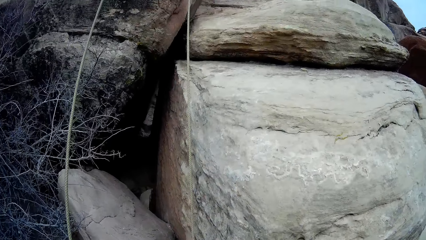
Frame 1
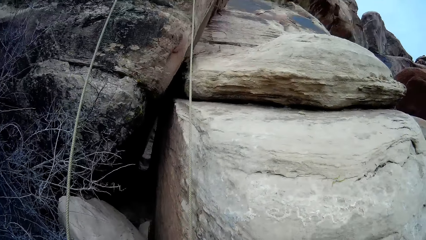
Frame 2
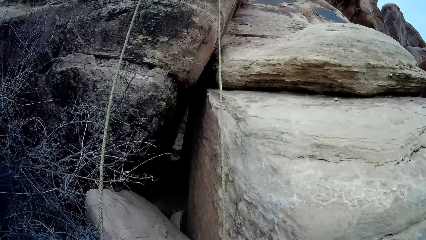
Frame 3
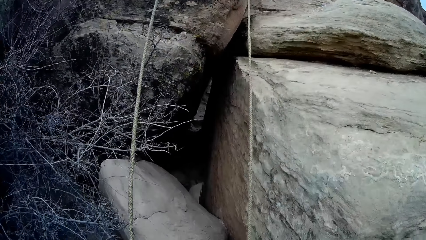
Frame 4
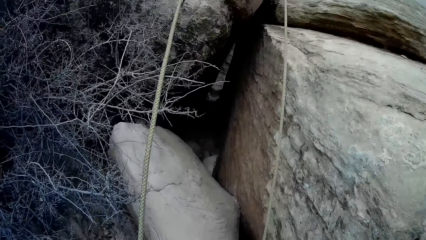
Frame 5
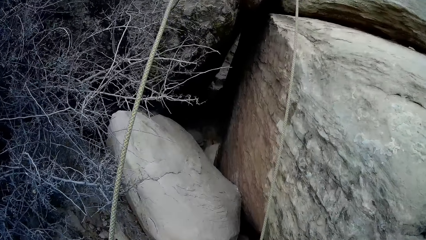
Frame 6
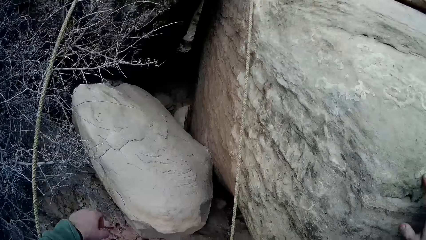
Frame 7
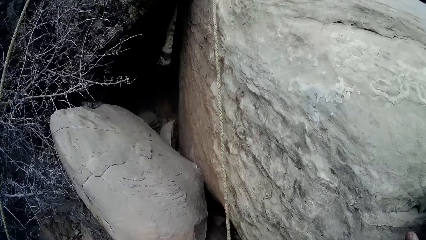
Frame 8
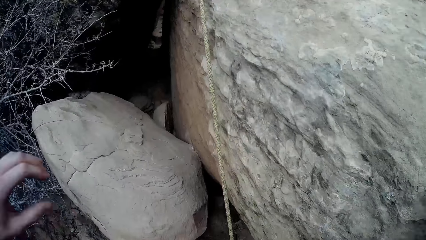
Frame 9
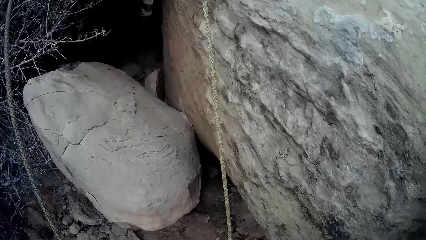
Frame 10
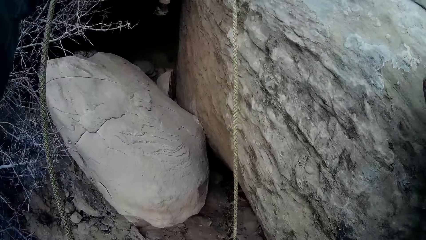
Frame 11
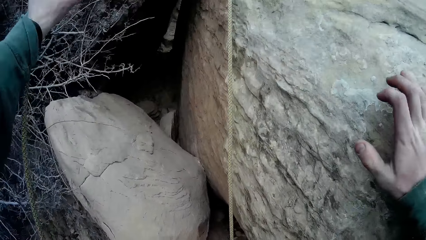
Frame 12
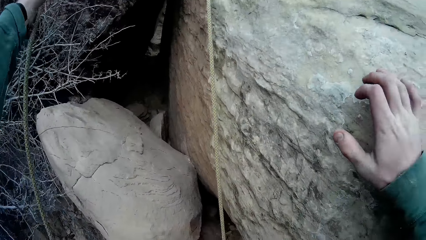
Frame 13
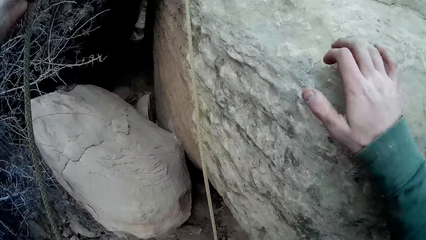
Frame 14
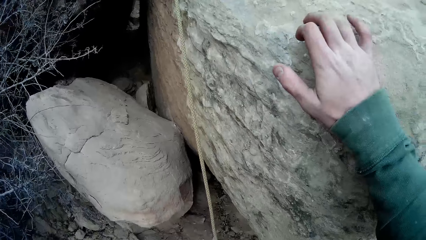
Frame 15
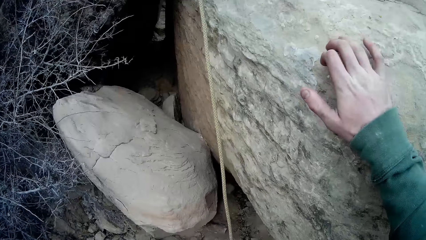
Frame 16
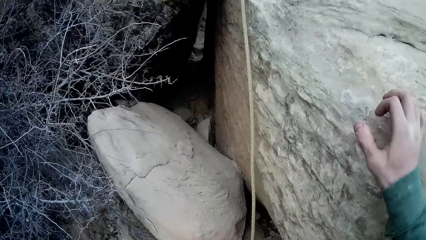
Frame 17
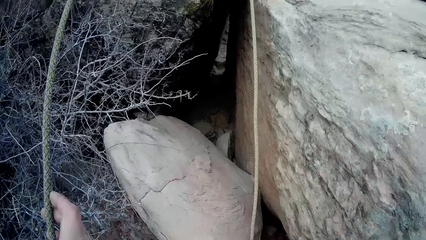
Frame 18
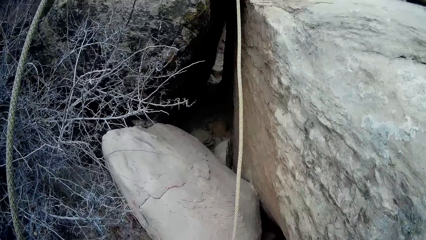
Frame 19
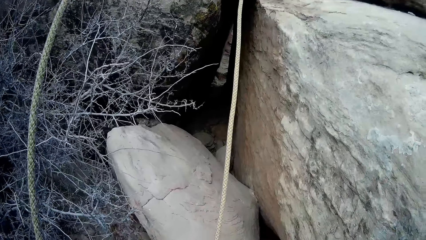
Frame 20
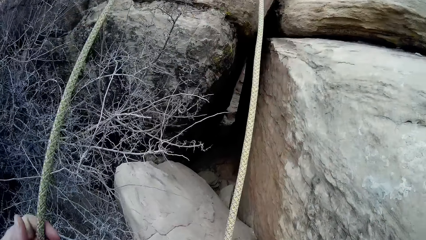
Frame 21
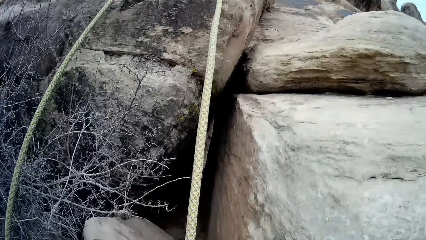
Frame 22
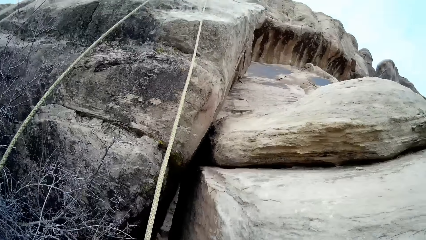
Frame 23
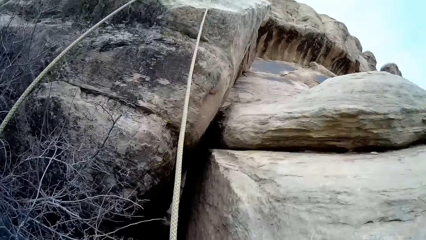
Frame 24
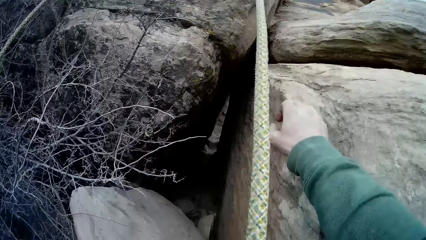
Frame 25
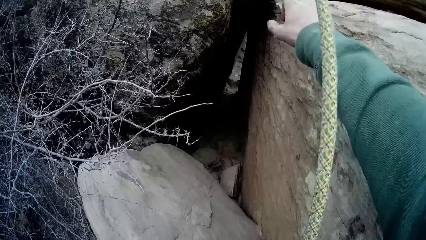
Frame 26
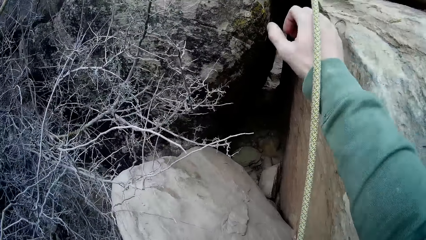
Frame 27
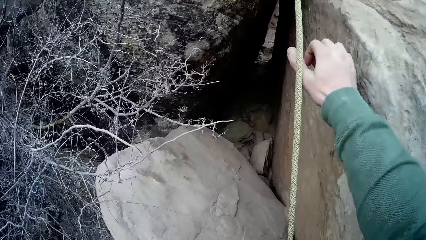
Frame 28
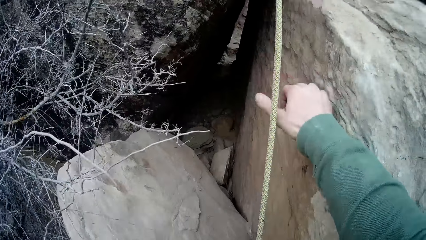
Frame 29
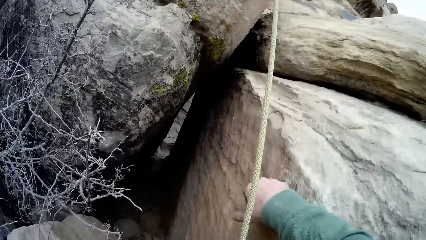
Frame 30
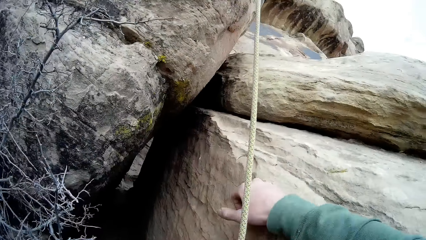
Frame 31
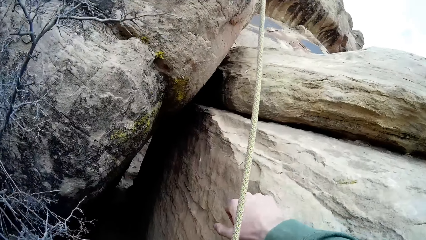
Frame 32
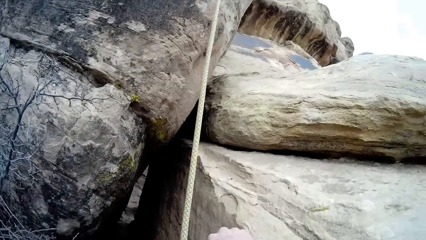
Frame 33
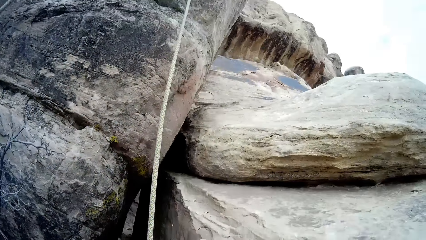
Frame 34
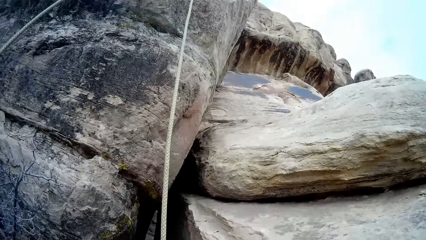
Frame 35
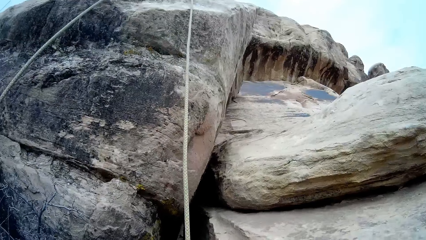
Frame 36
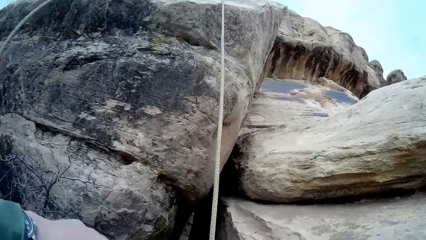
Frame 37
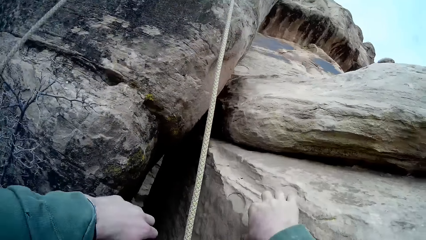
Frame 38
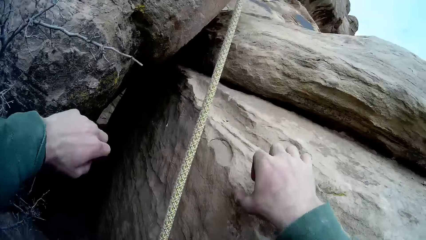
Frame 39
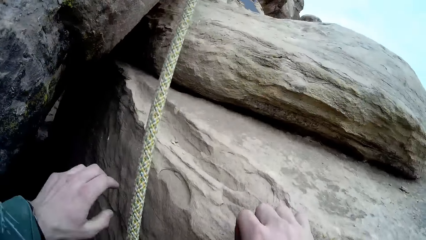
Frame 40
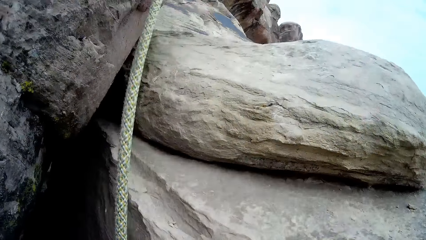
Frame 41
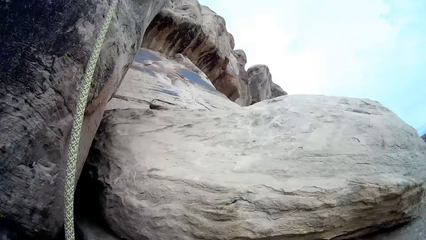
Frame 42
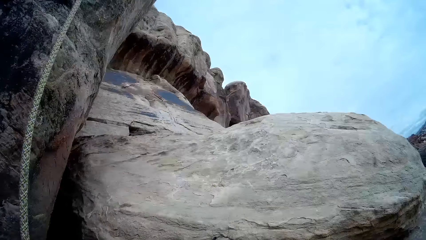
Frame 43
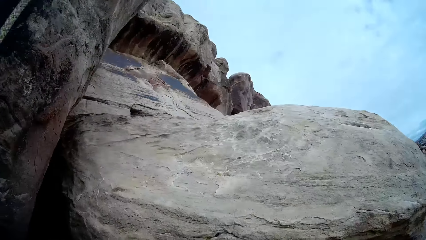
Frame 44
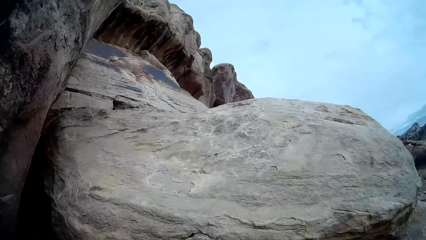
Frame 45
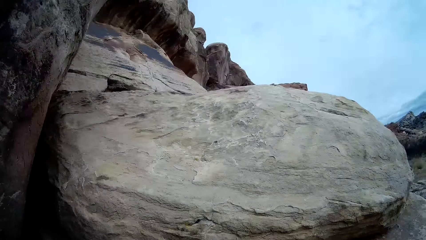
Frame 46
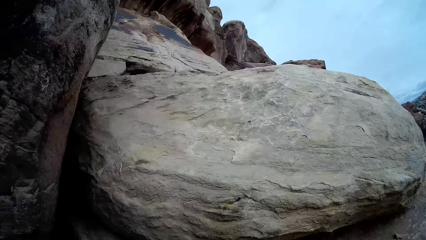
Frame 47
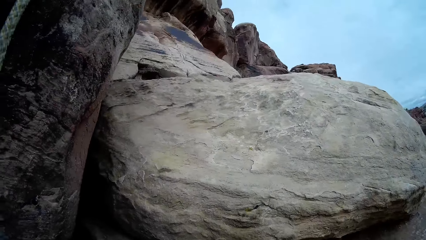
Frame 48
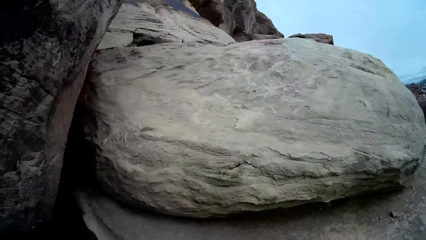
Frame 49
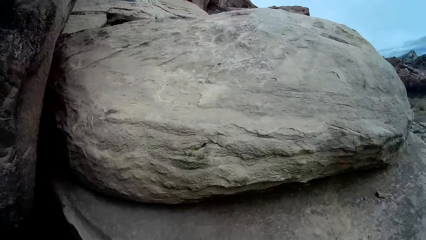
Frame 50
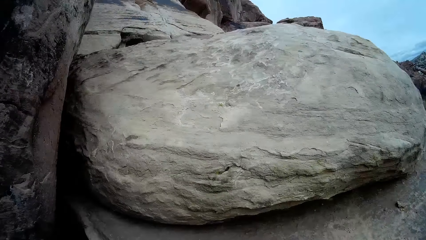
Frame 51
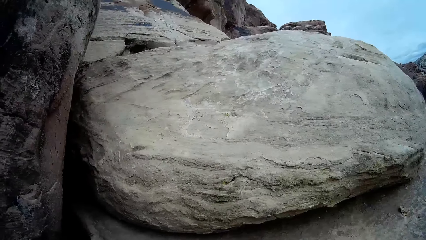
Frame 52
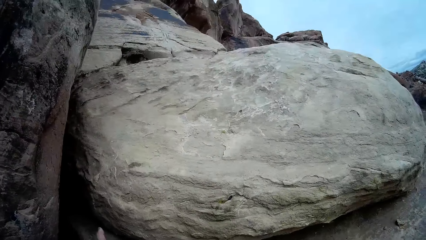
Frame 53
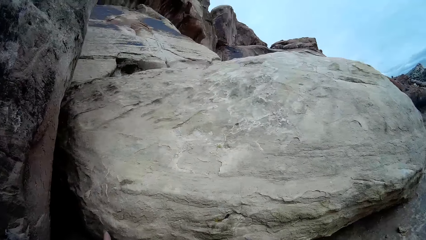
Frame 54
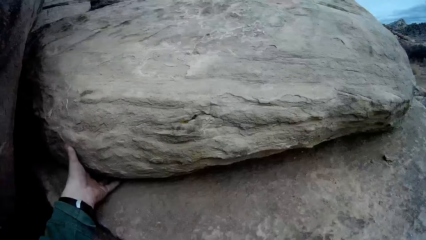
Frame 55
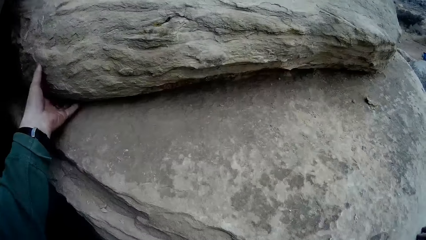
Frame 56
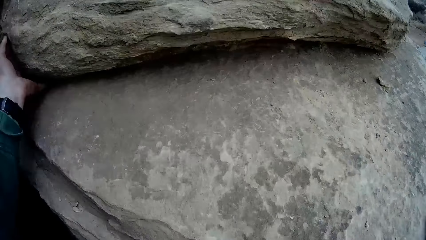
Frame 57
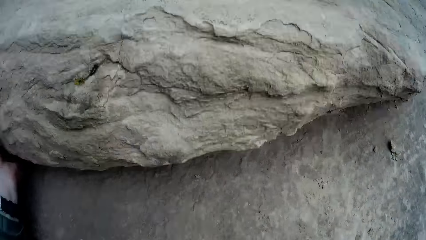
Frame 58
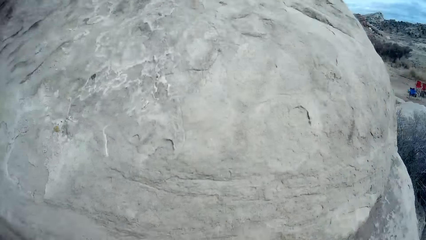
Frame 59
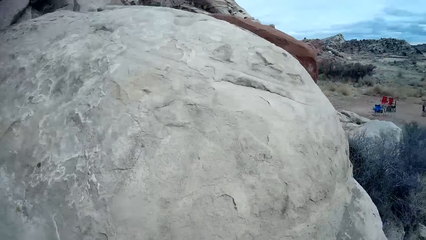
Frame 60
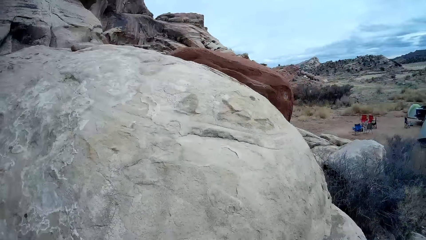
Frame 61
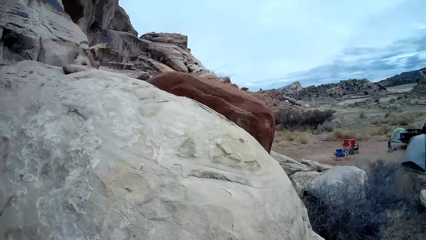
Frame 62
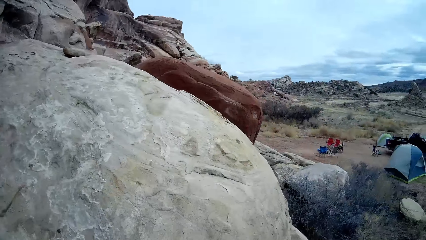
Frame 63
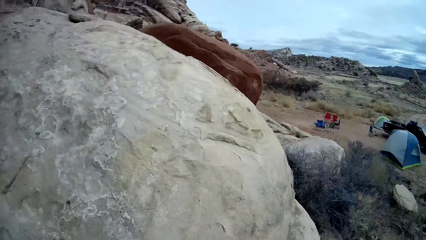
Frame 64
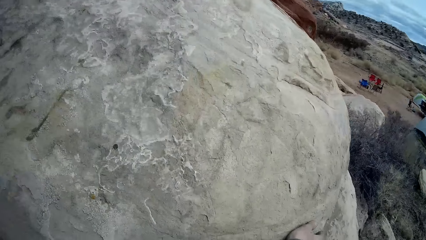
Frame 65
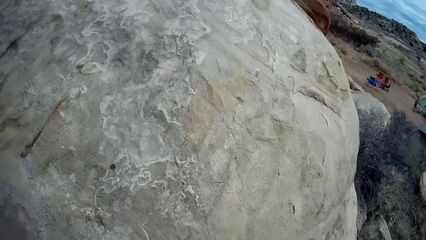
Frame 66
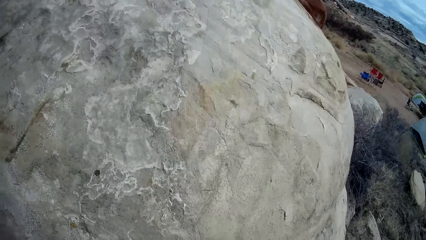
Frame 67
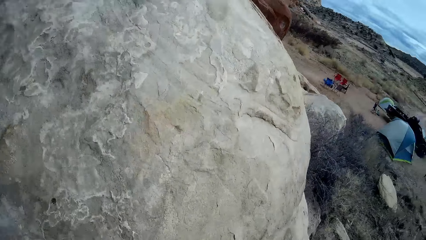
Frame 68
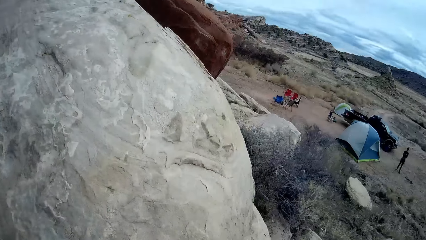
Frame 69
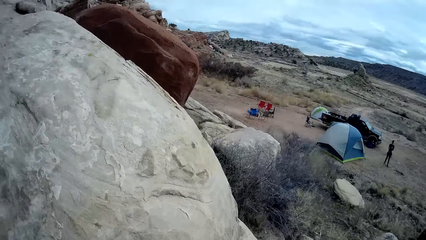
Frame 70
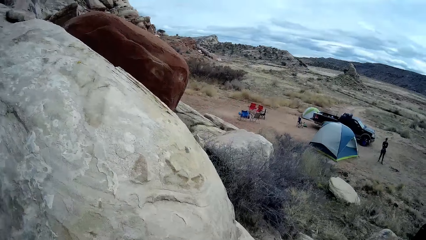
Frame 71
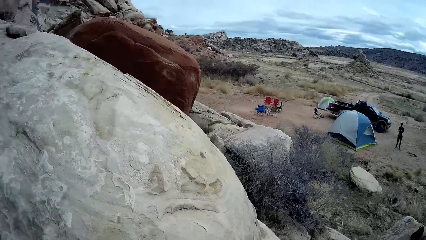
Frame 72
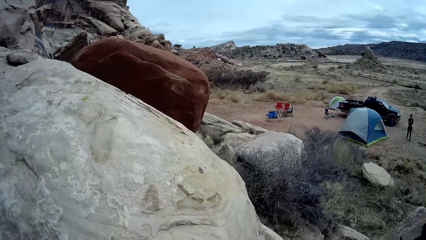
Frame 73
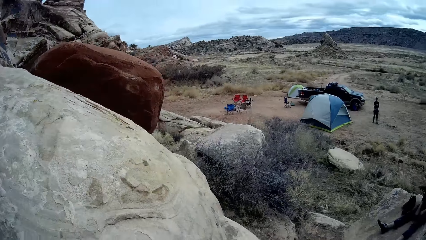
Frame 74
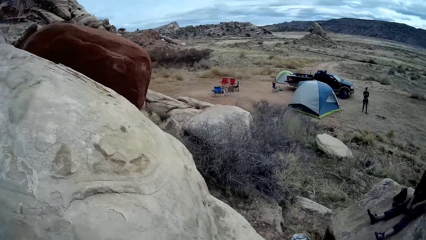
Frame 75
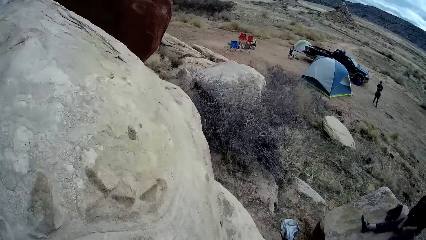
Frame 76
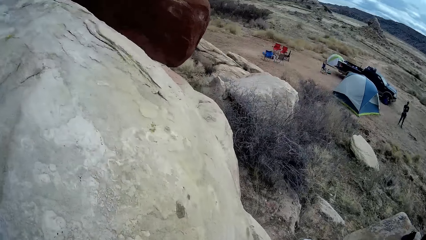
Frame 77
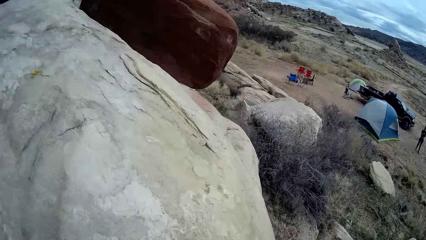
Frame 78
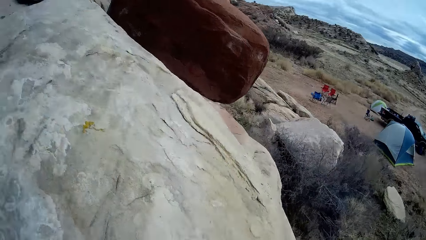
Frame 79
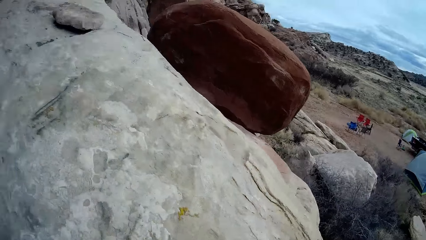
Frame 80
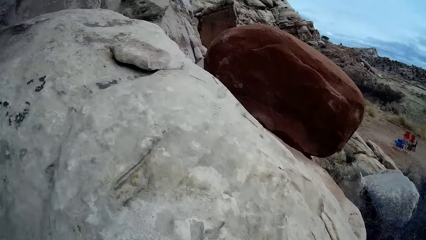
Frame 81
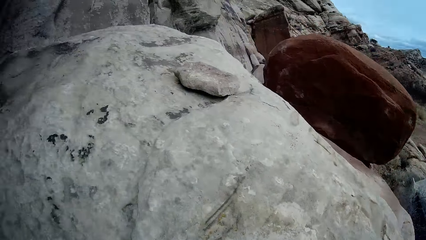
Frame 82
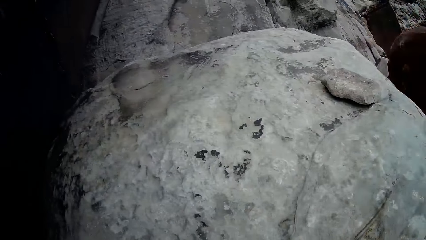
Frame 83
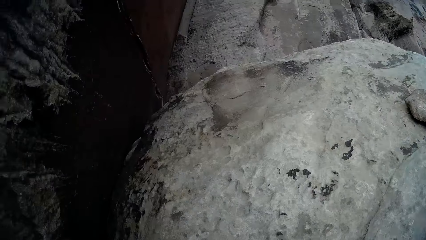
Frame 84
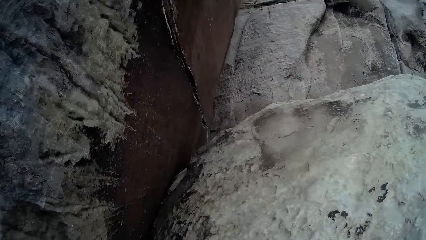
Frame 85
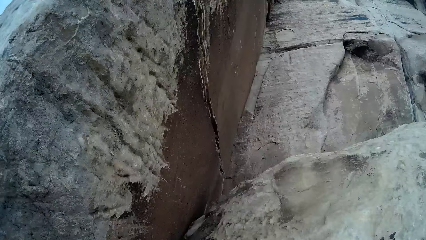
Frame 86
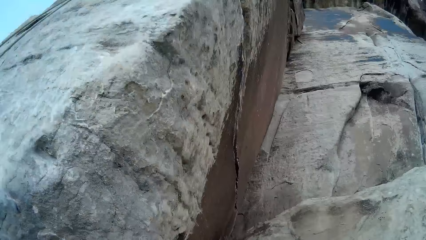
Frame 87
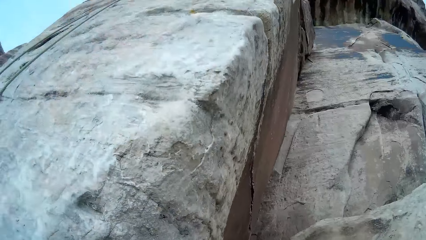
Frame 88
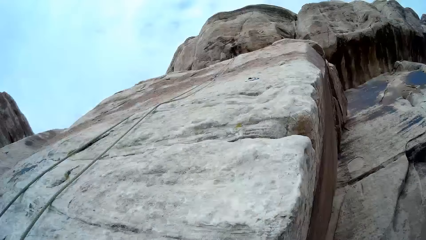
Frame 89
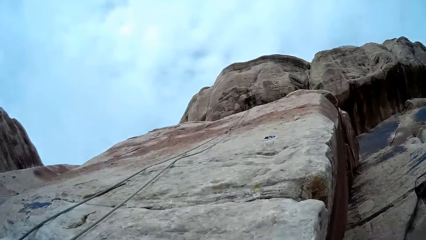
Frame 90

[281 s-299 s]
The camera wearer picks up a rope from the mountain. They climb the mountain.
